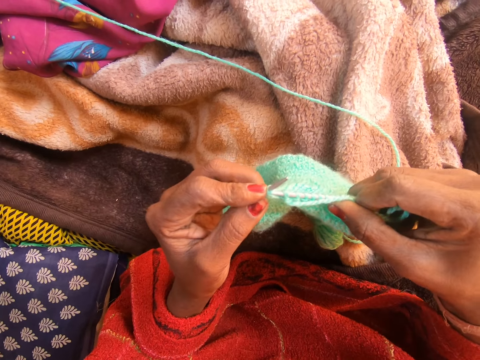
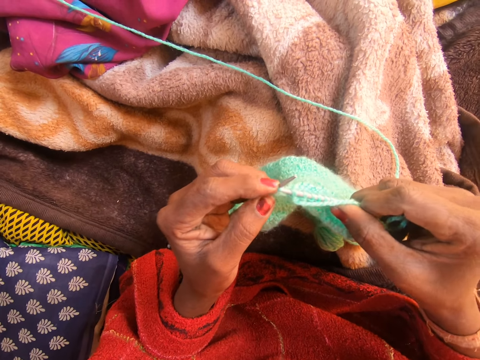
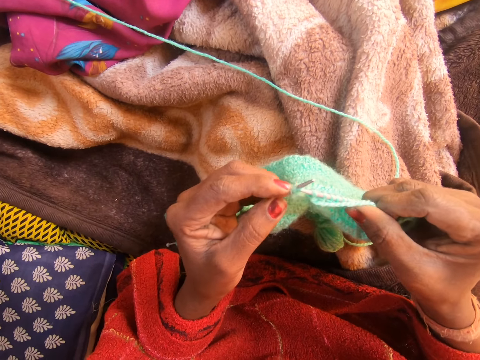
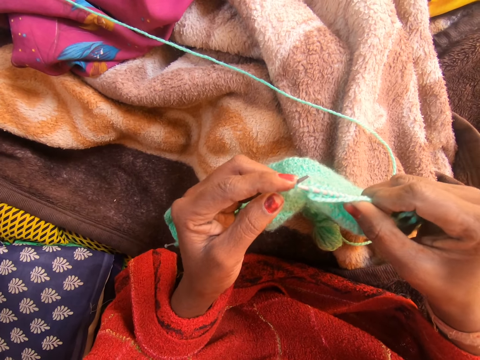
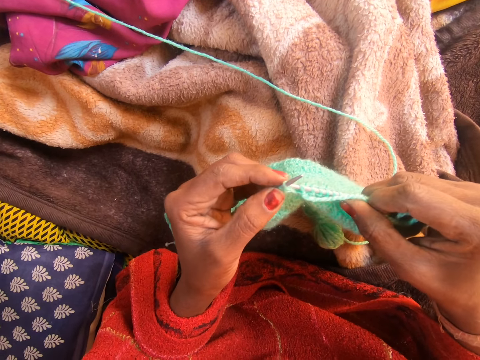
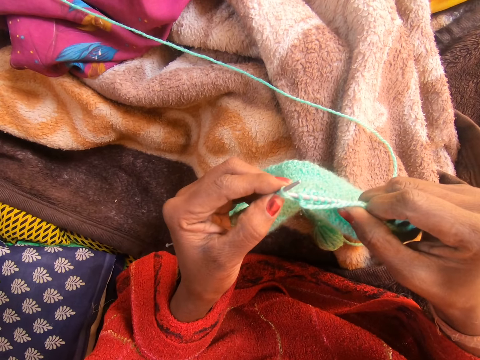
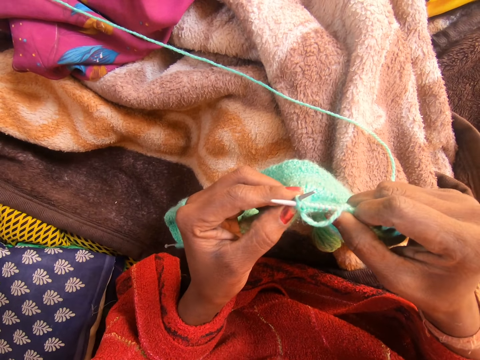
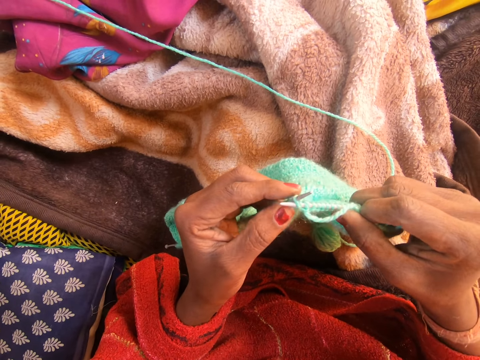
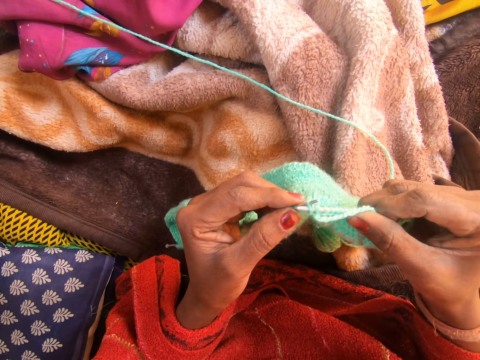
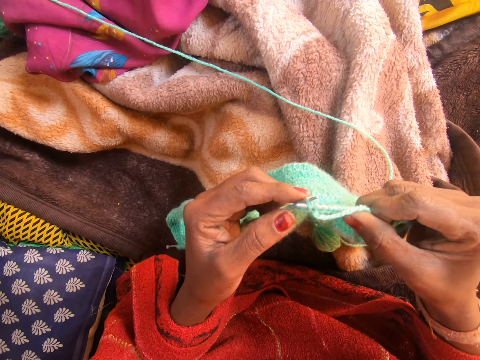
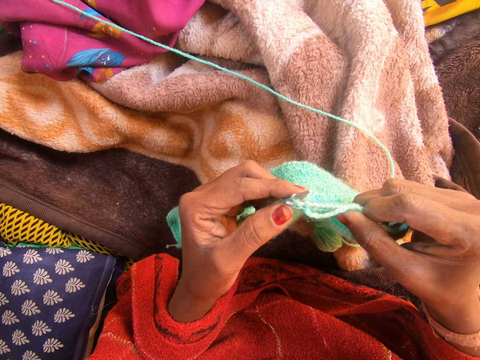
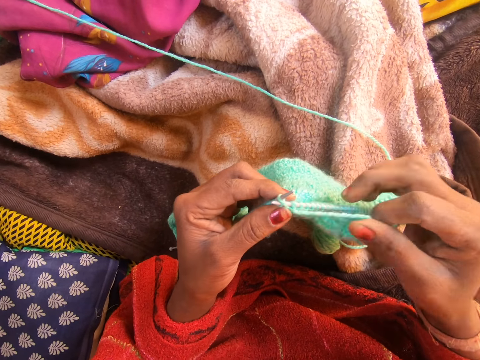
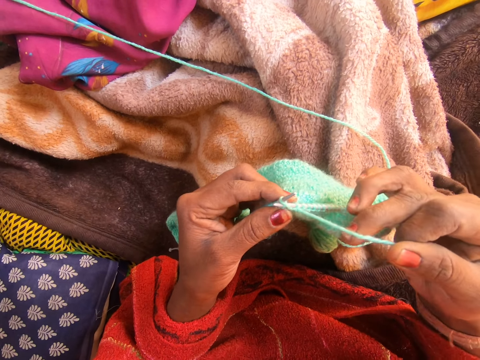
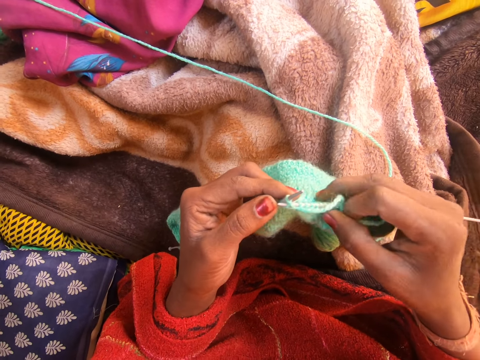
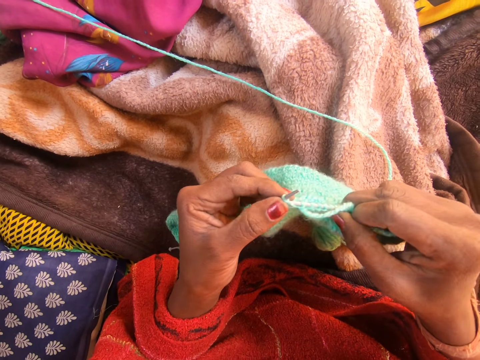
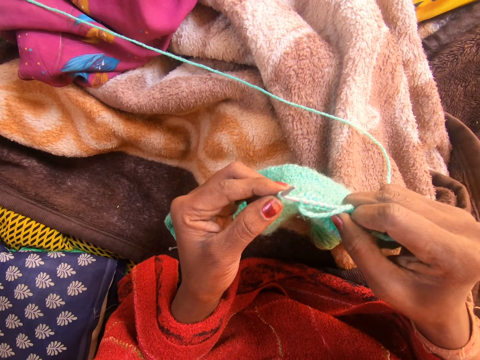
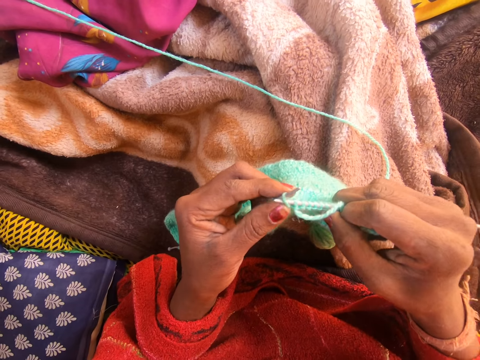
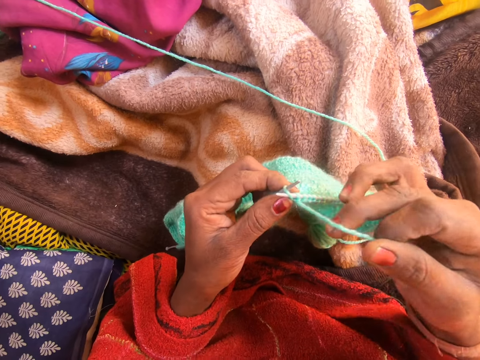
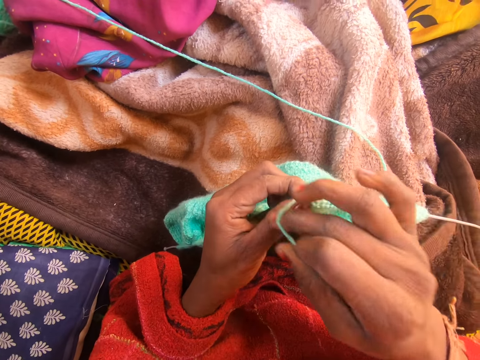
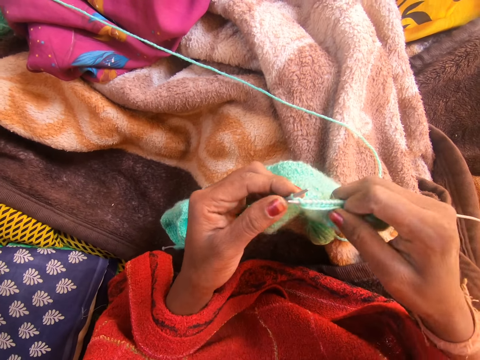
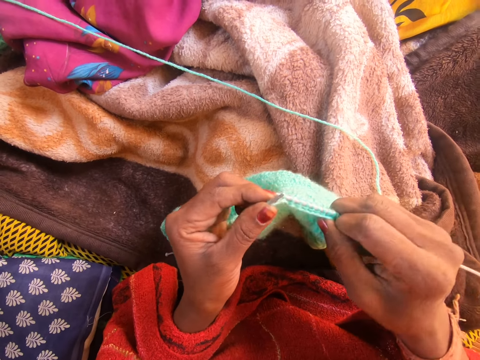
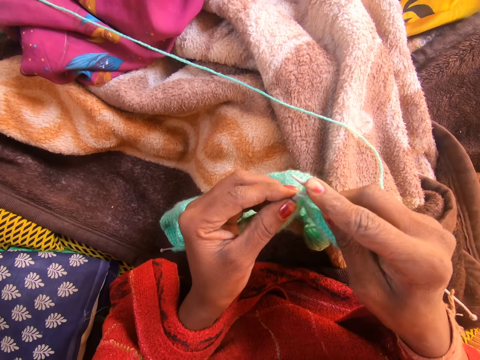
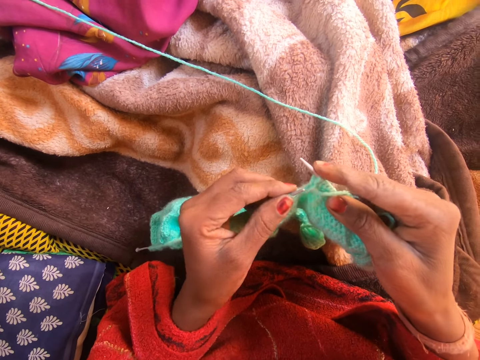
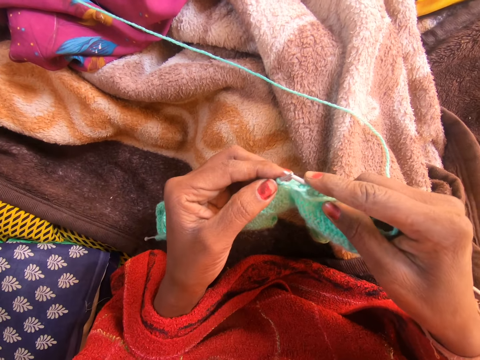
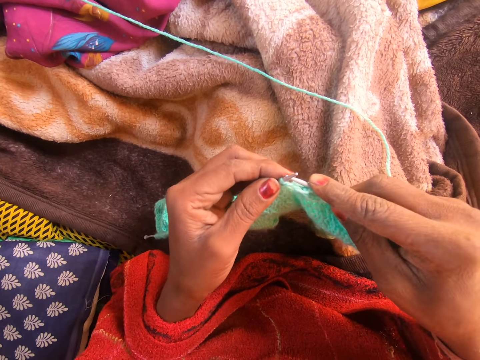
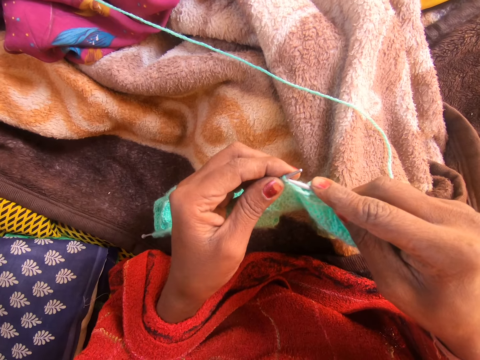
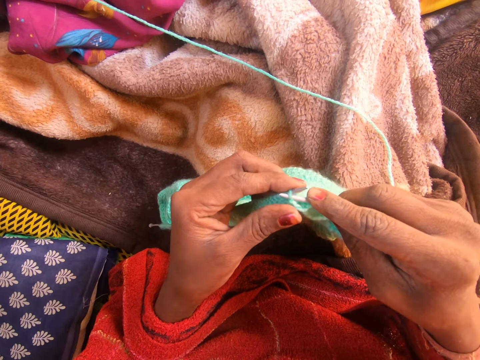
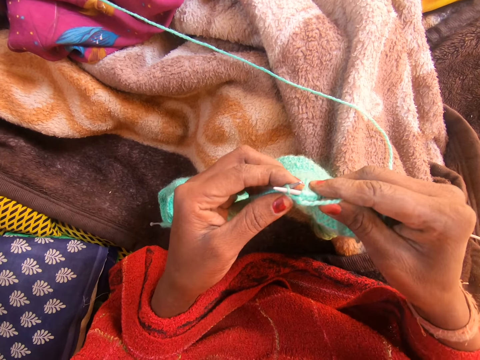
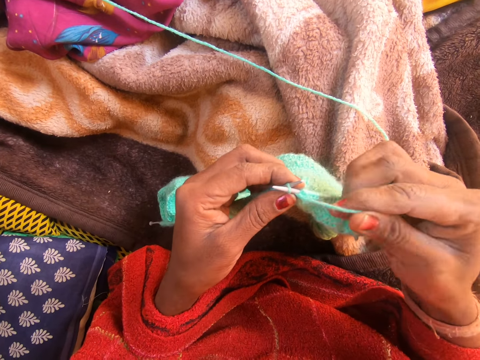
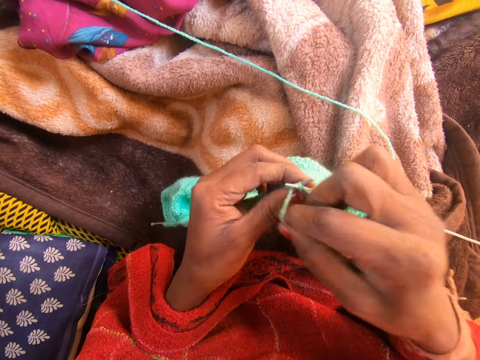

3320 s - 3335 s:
The camera wearer weaves a fabric. They pull a string. They weave the fabric.

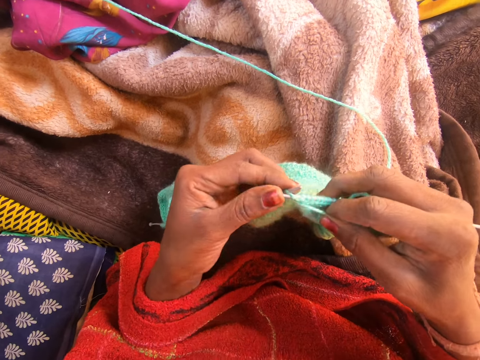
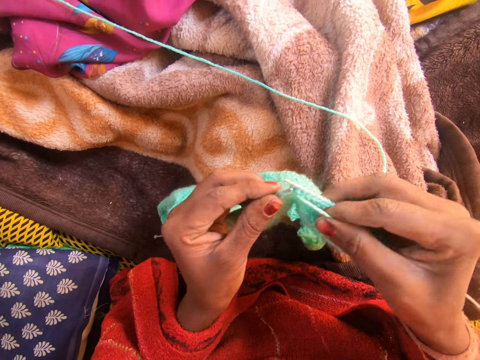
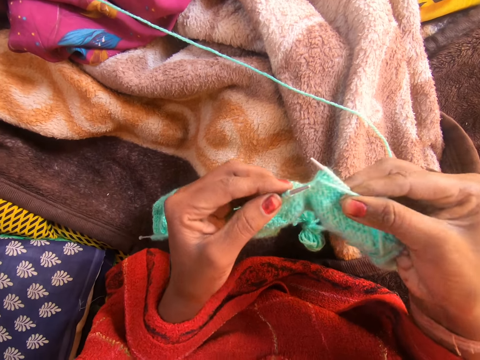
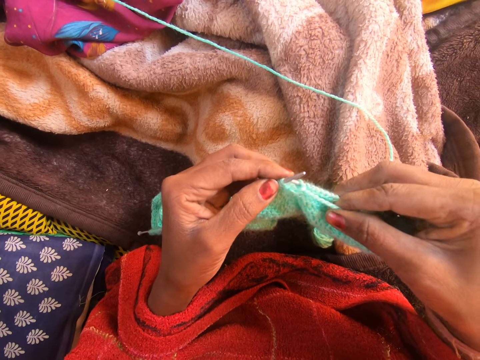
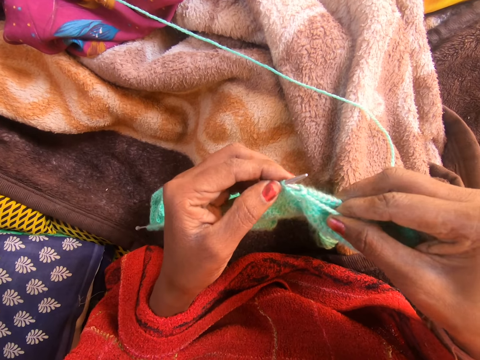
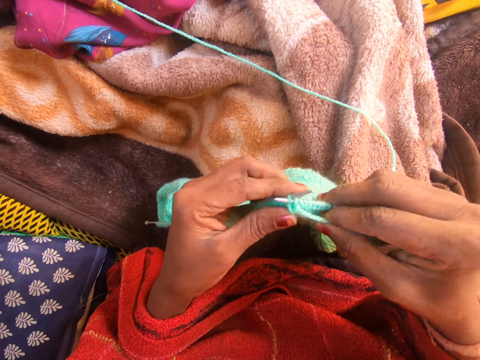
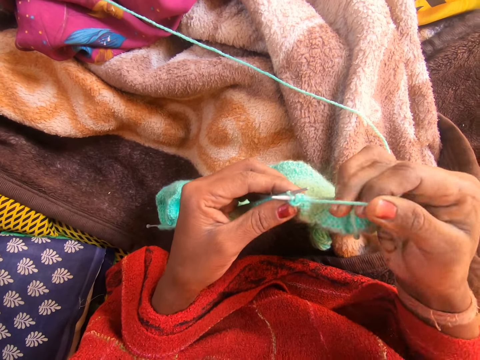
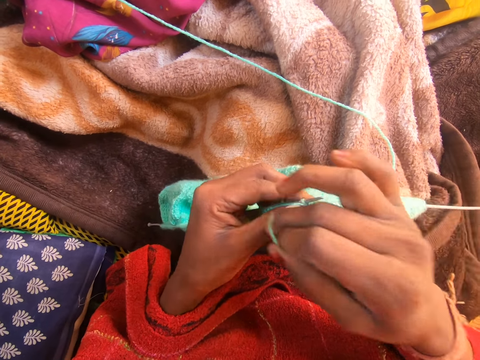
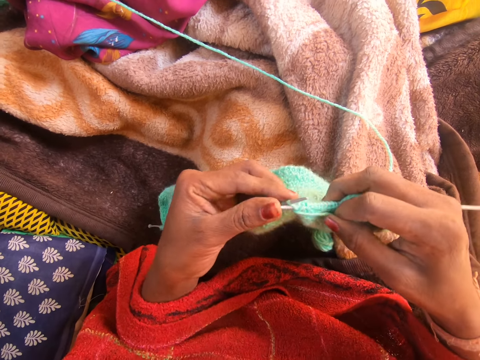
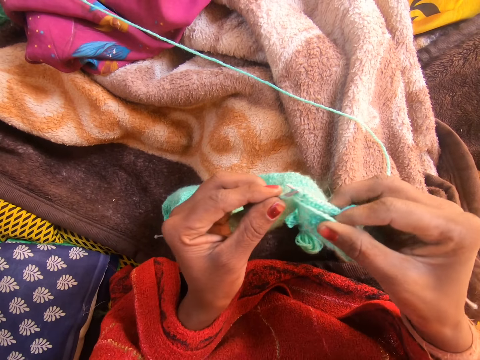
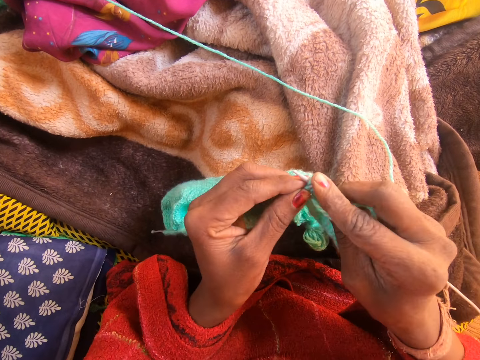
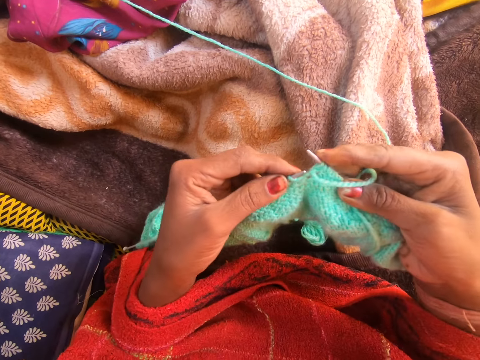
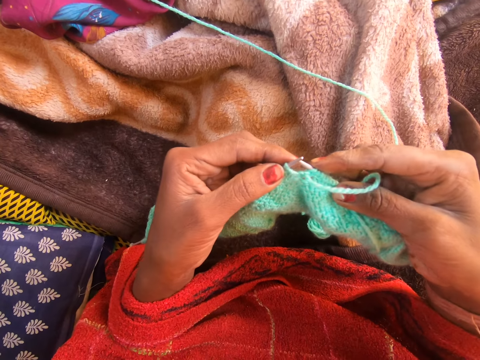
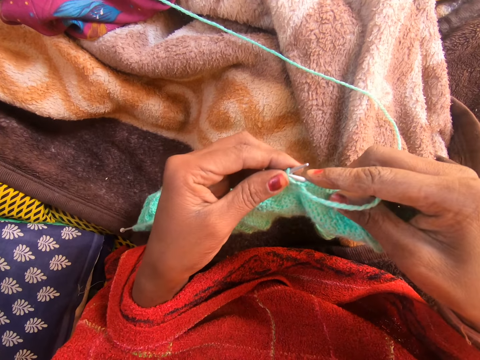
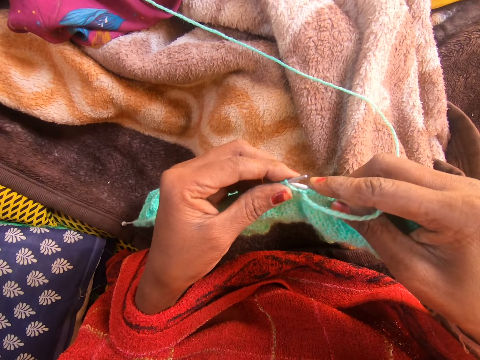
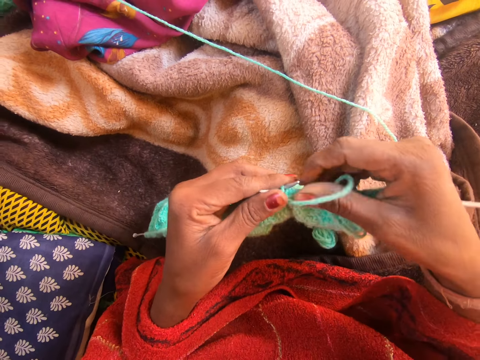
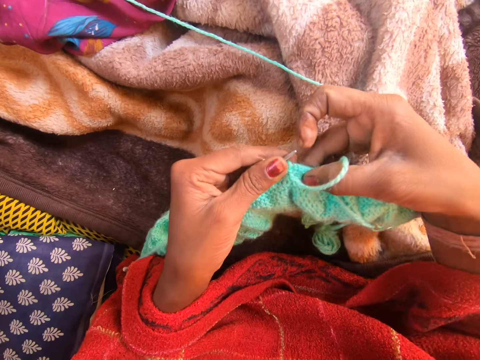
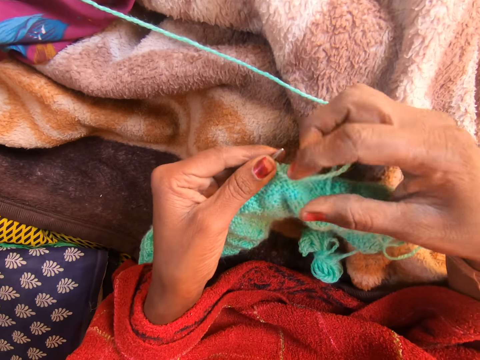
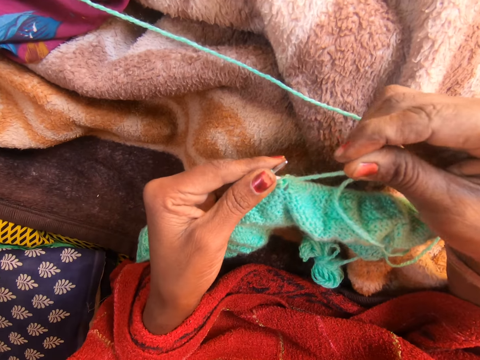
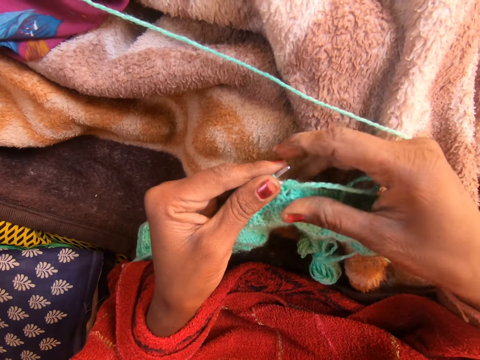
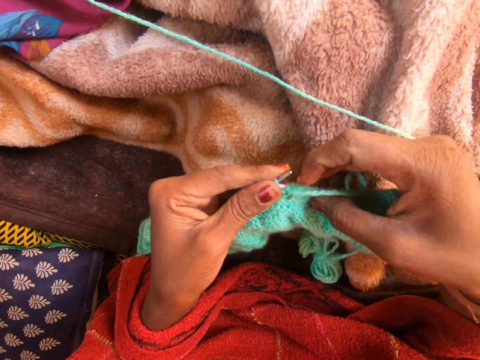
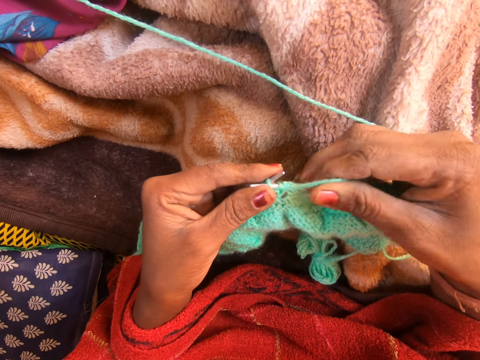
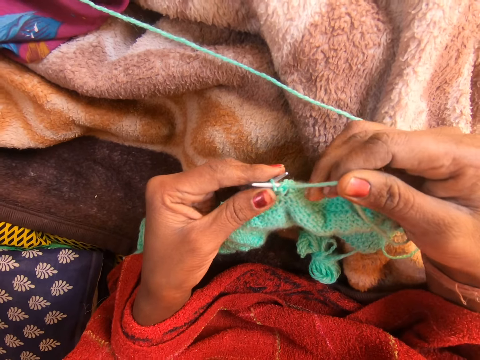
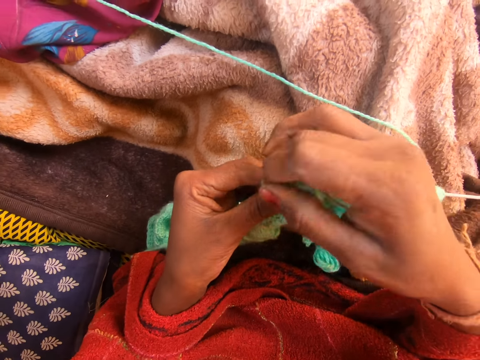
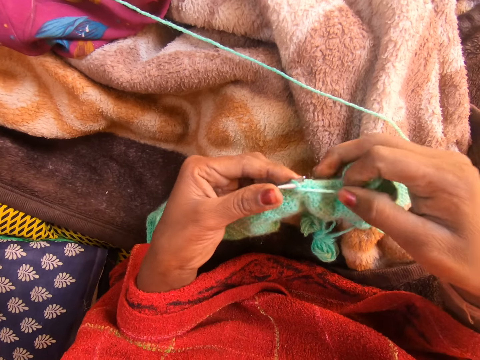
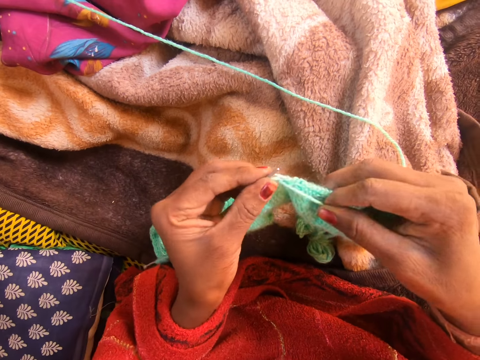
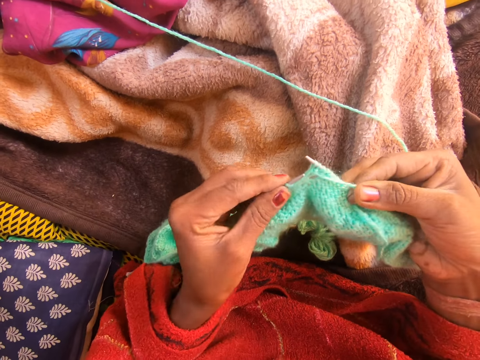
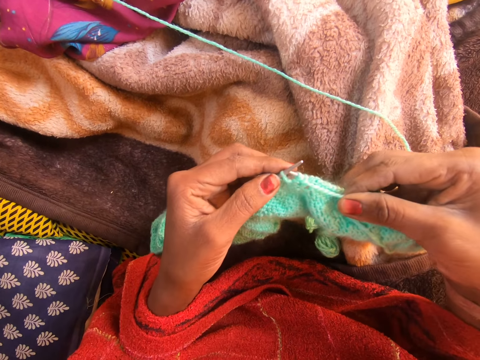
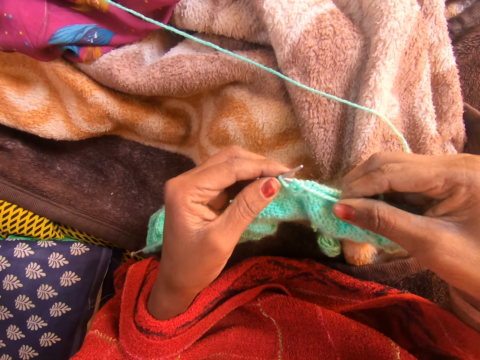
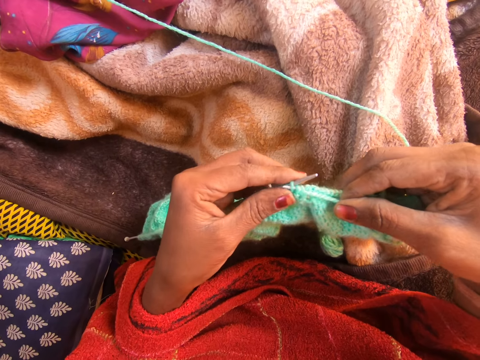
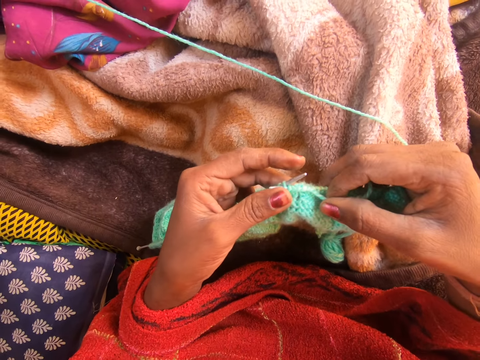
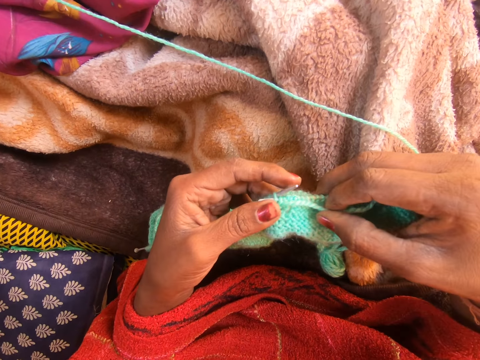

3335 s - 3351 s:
The camera wearer pulls a string. They touch a fabric. They weave the fabric.
